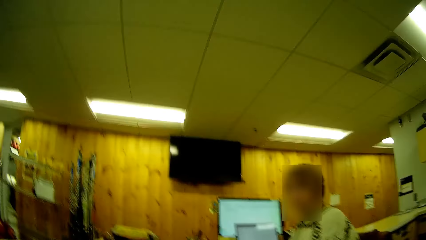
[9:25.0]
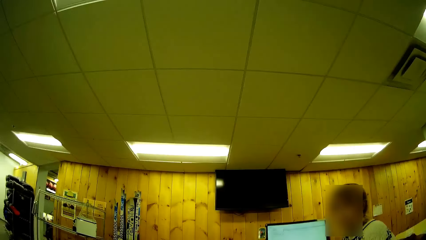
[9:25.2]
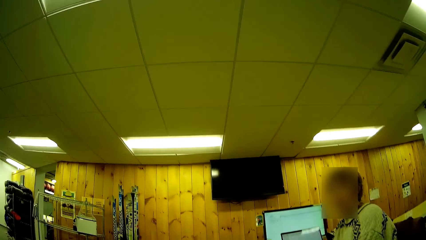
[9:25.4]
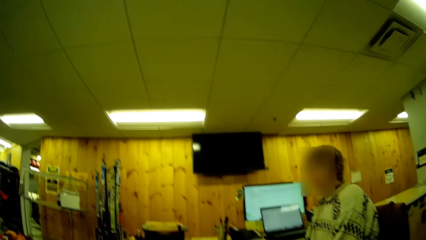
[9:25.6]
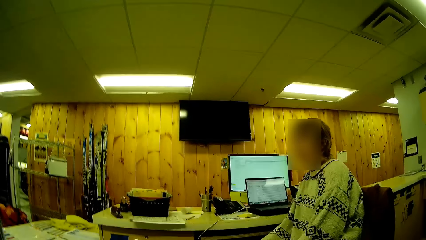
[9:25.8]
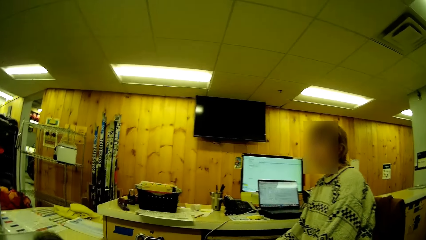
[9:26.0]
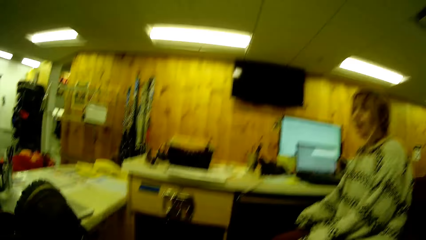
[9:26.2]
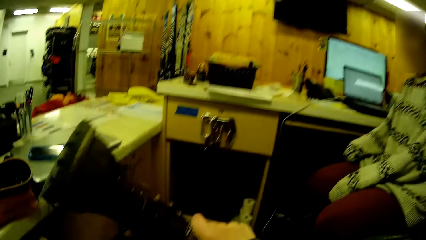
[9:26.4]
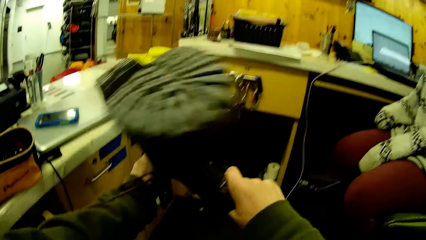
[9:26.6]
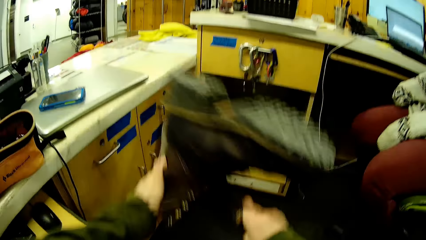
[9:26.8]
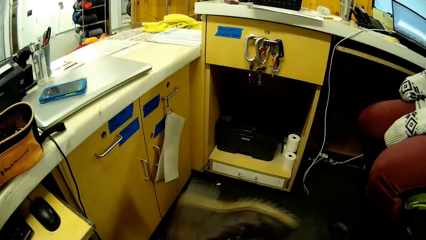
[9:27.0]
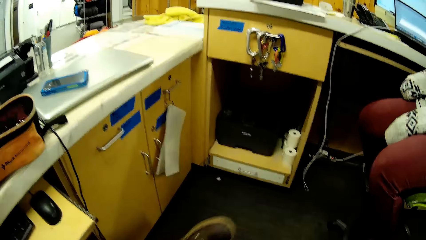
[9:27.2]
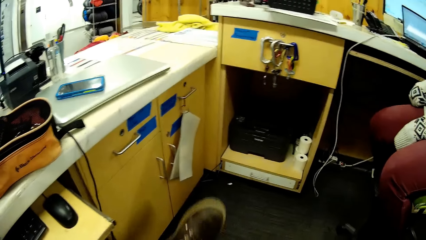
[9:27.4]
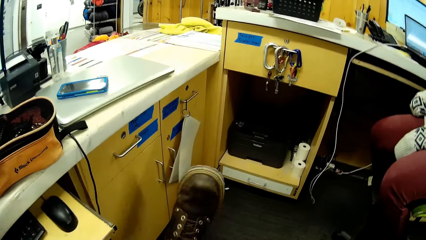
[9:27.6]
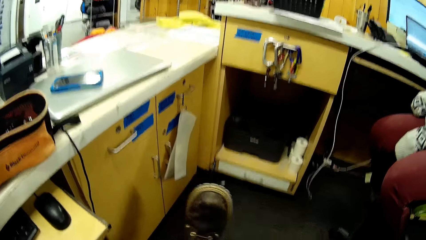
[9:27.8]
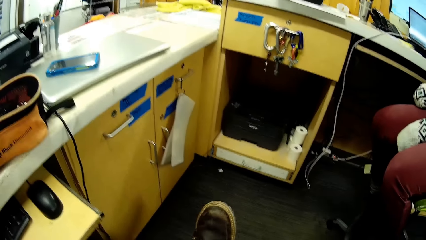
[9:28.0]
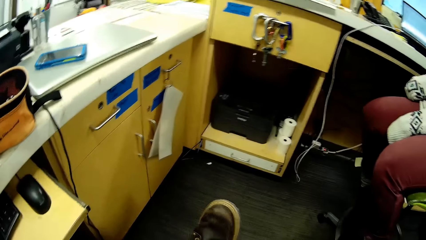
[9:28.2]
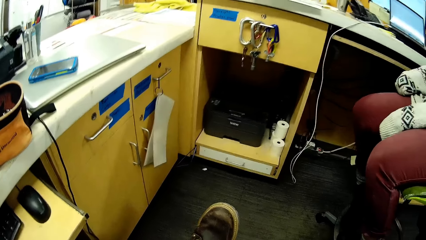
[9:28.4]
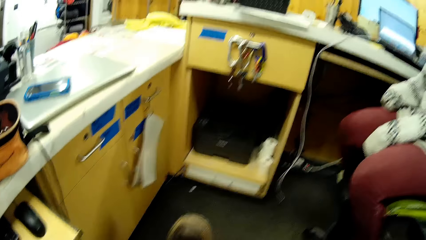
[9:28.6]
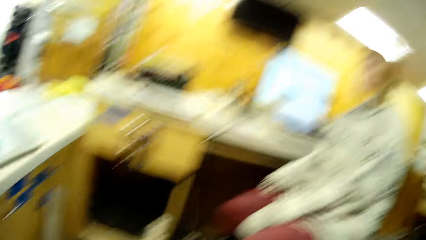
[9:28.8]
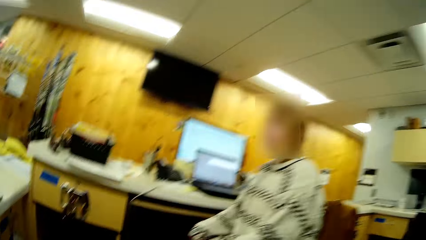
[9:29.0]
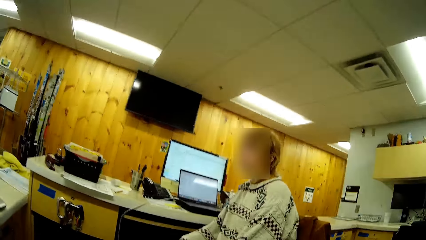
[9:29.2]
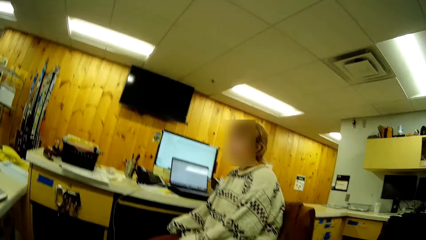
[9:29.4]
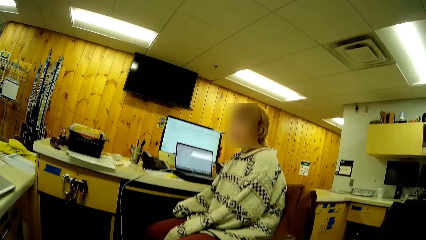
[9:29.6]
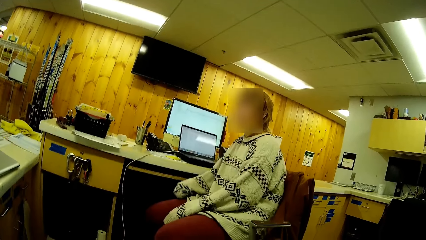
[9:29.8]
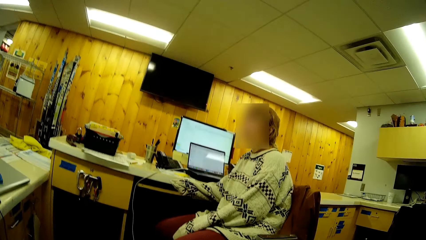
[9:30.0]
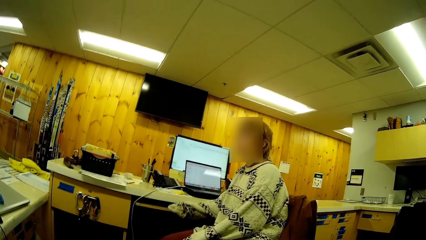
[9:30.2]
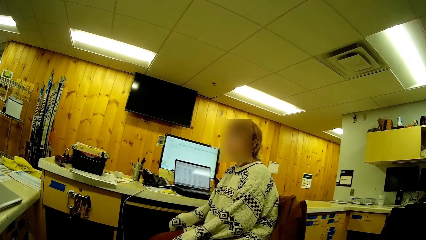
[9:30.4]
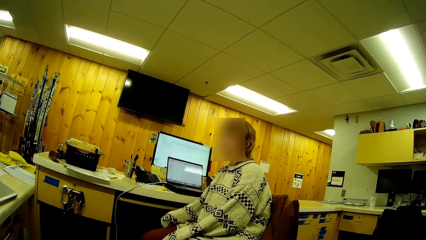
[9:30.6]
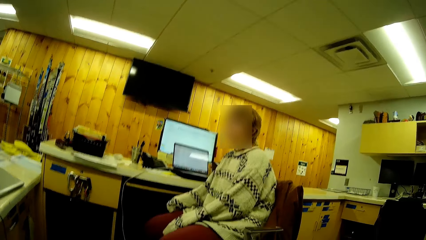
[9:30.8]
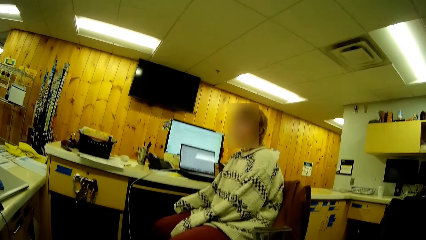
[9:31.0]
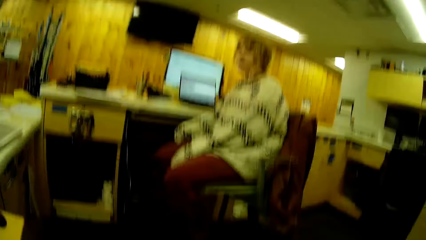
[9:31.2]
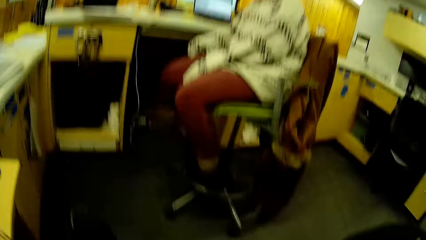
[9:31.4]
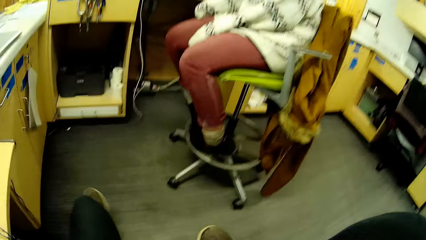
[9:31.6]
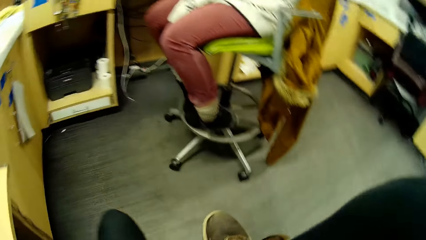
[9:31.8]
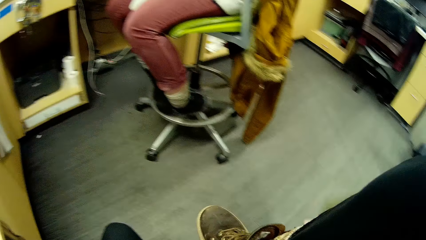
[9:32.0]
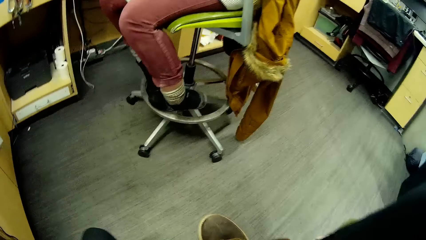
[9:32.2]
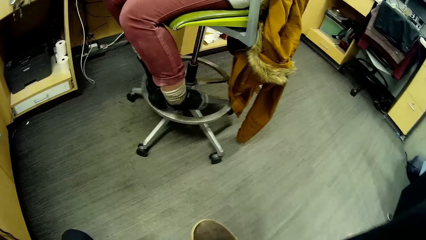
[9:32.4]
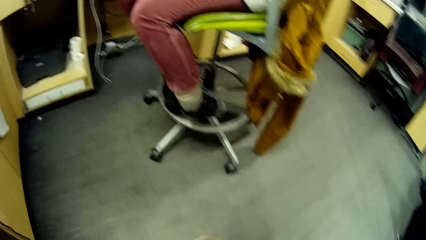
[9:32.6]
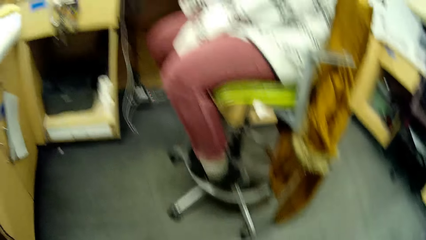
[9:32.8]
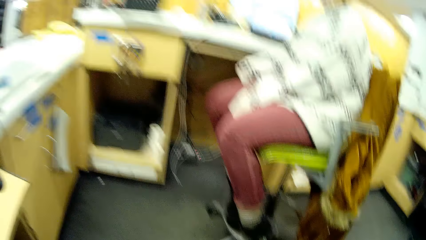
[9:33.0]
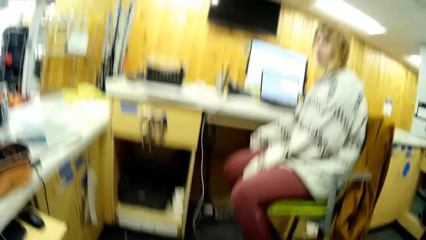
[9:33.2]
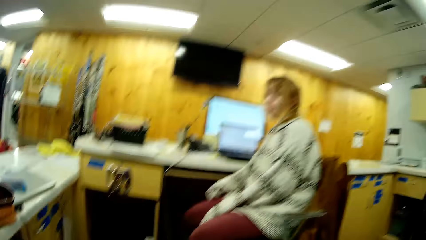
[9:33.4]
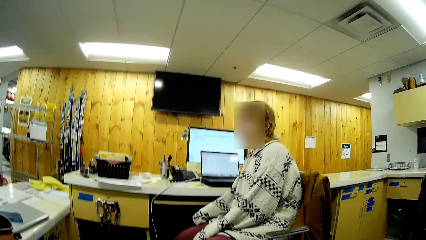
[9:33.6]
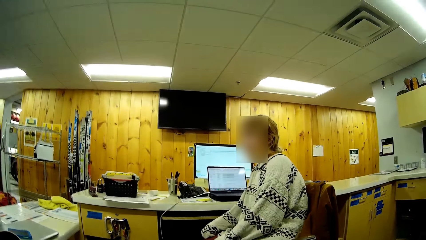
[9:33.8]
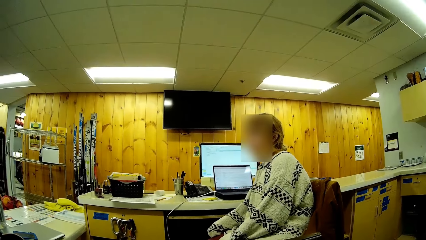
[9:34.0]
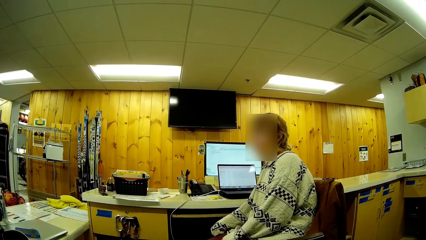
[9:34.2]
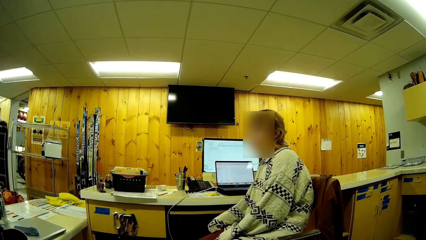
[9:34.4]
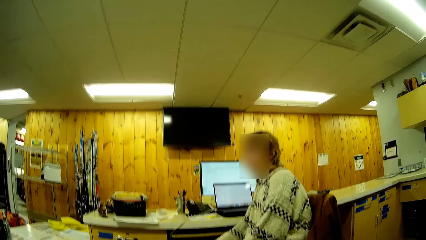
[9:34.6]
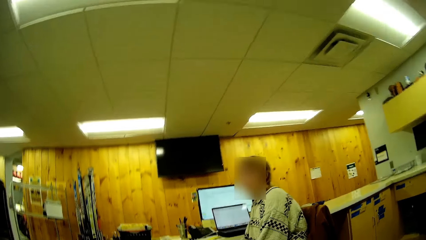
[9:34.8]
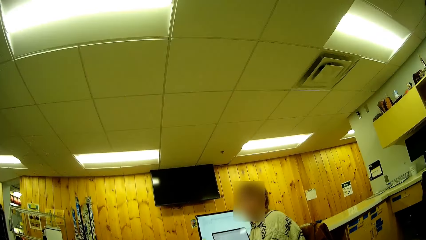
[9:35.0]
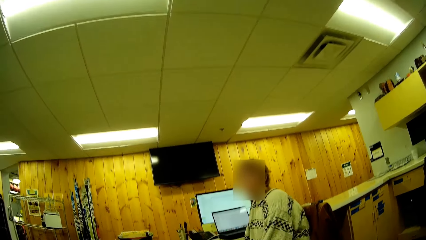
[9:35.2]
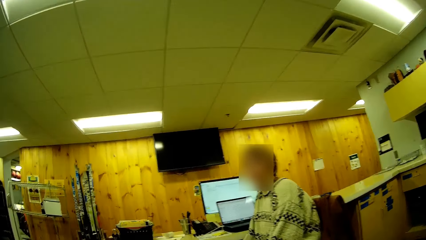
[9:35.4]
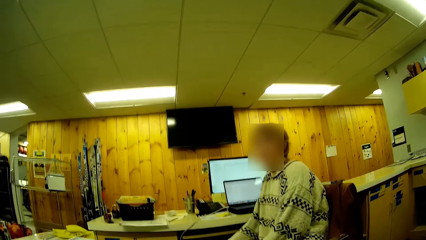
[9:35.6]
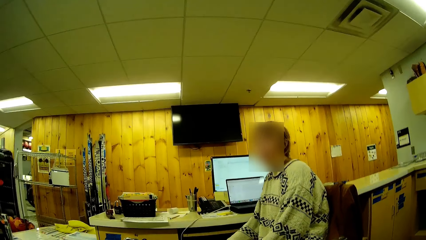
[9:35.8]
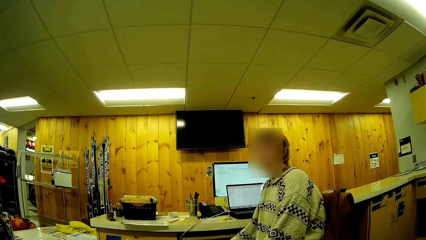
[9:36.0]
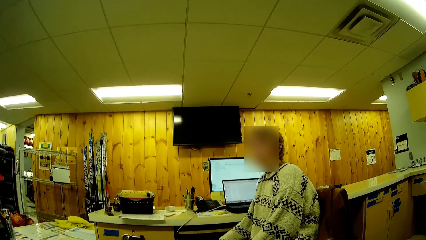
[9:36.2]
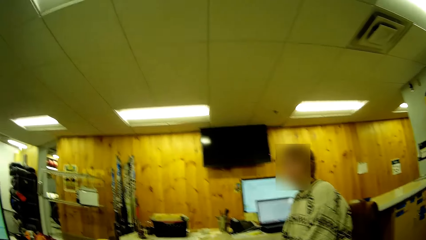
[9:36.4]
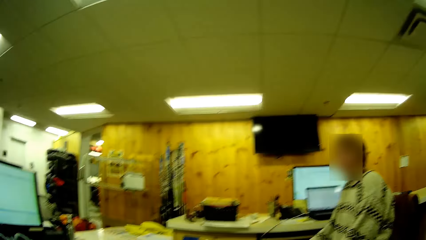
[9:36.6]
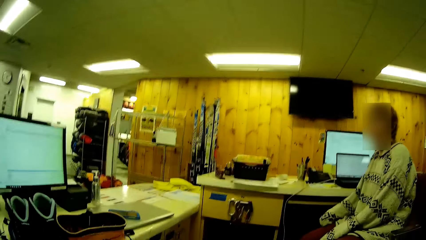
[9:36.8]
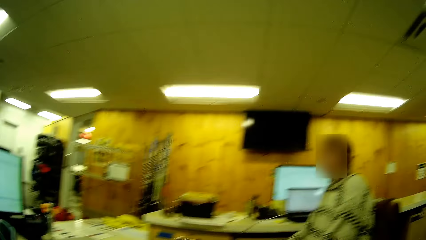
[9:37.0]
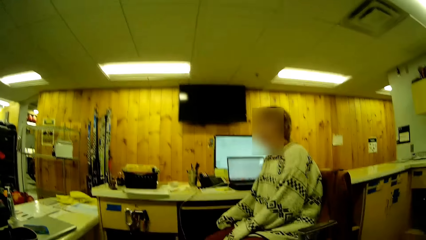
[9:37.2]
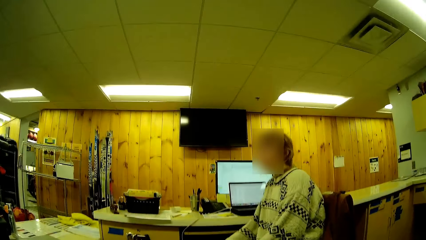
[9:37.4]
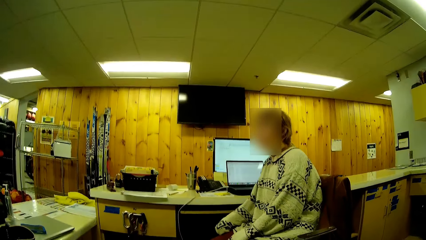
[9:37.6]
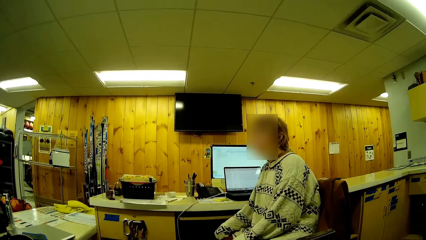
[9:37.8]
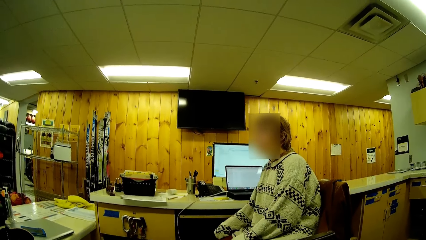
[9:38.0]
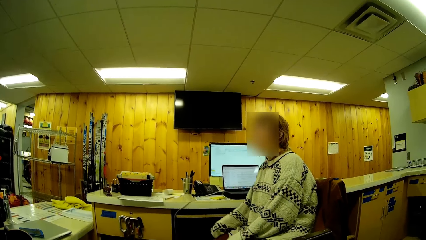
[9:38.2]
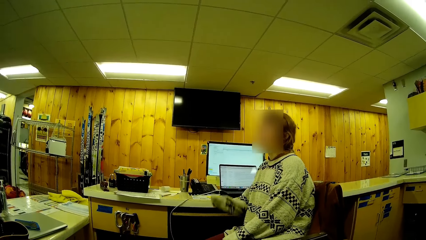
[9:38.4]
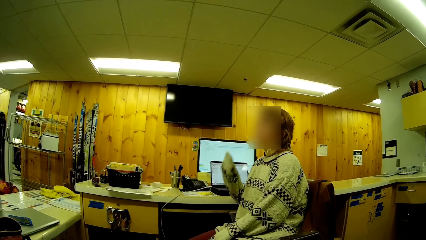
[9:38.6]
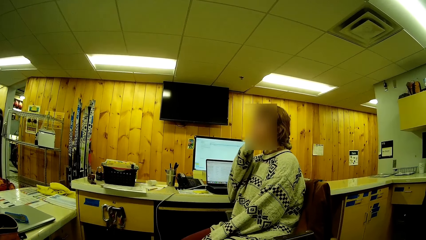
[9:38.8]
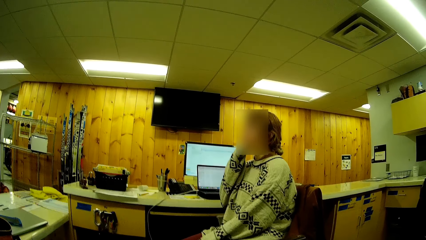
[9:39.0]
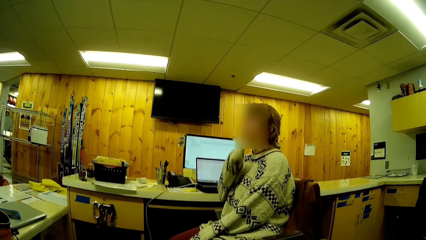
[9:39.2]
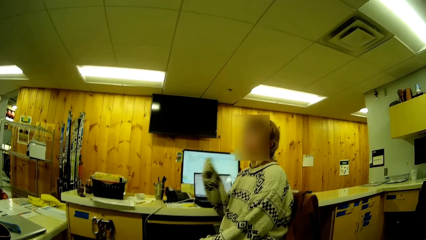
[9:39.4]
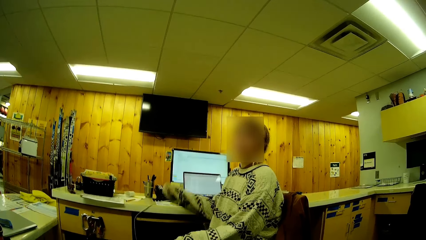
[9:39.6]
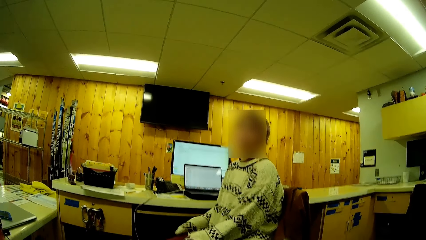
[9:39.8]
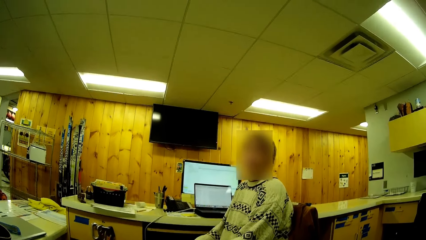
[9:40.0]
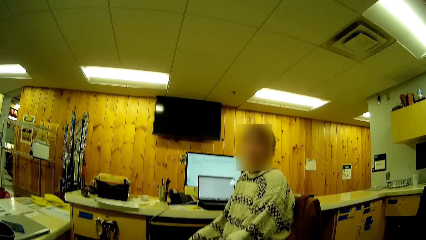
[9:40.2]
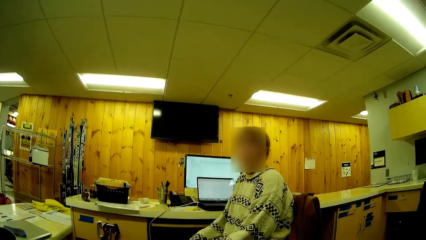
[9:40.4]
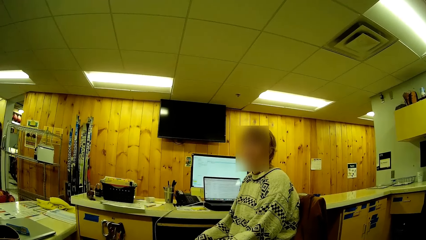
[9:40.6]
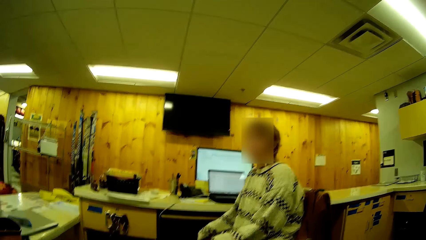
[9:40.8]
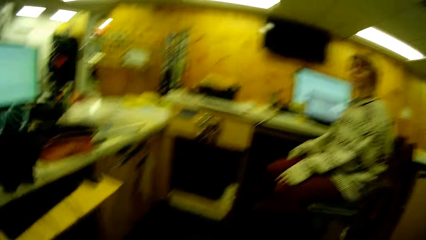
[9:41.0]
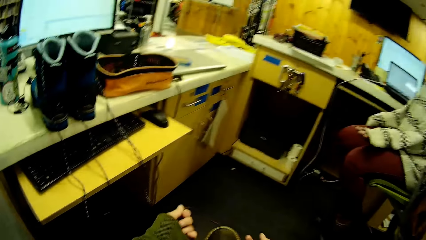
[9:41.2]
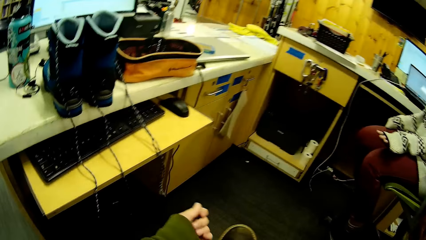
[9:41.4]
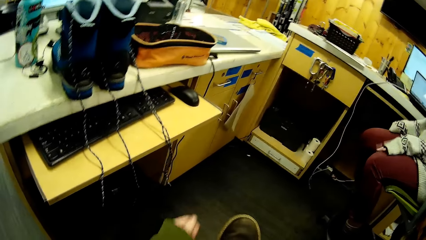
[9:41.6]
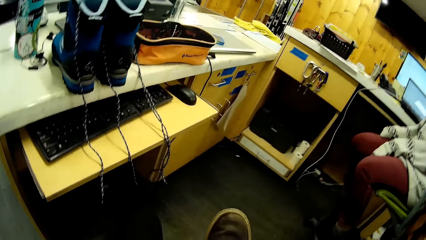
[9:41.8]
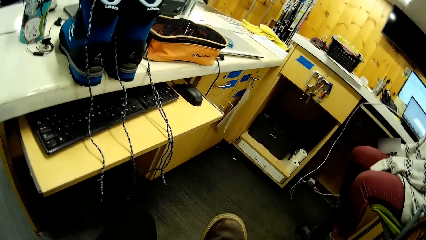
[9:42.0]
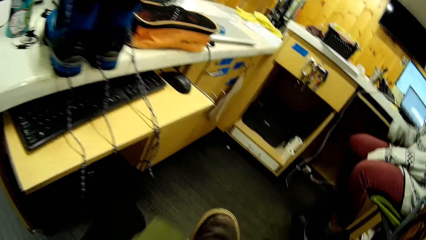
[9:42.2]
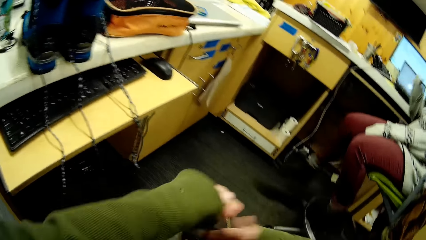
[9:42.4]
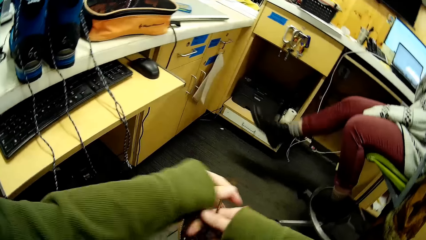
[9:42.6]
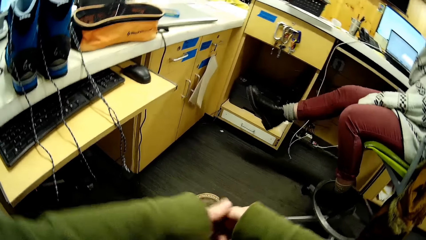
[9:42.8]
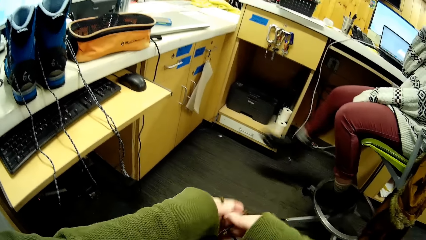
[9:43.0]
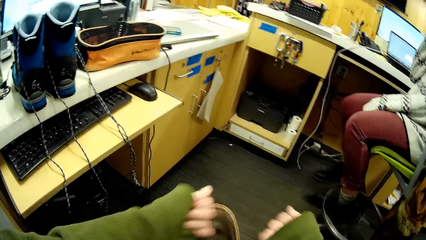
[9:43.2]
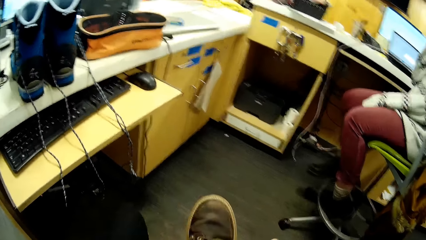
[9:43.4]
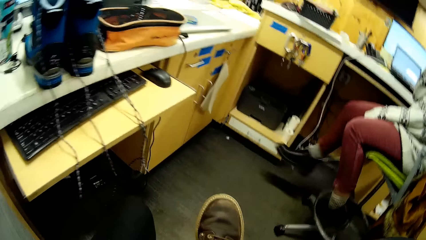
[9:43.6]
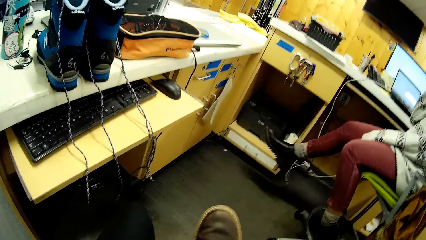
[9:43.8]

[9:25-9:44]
The camera wearer dialogues with a person. They wear the shoes in the room. They dialogue with the person. The person stares in the room. The person moves a hand to the face. The camera wearer ties the shoe, adjusts the laces on the shoes, and dialogues with the person.
